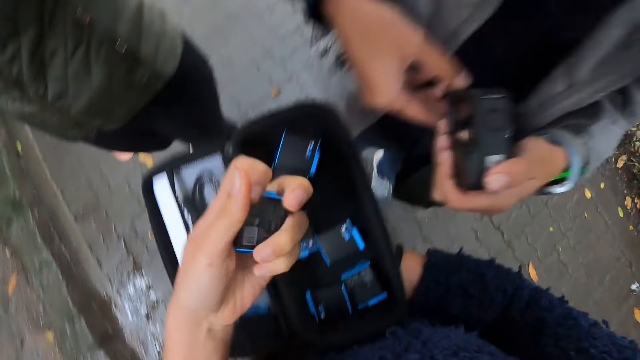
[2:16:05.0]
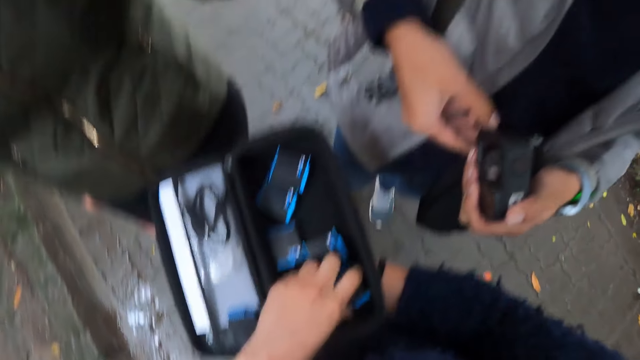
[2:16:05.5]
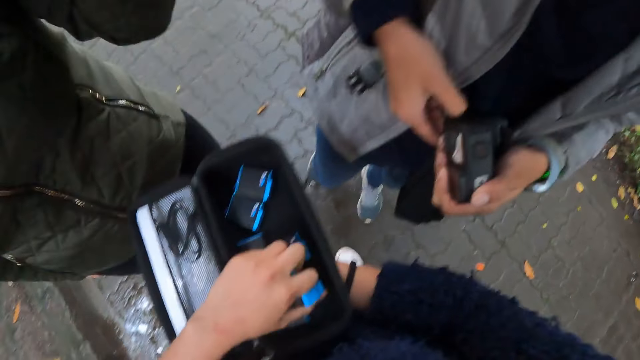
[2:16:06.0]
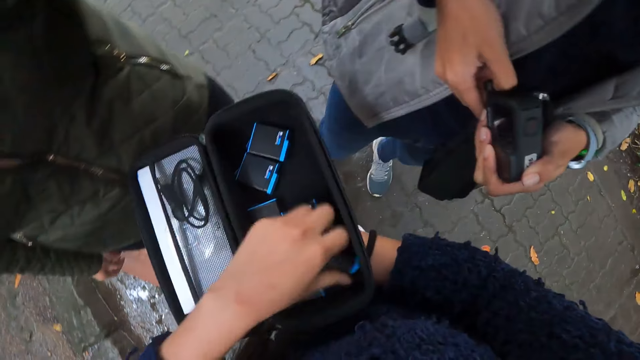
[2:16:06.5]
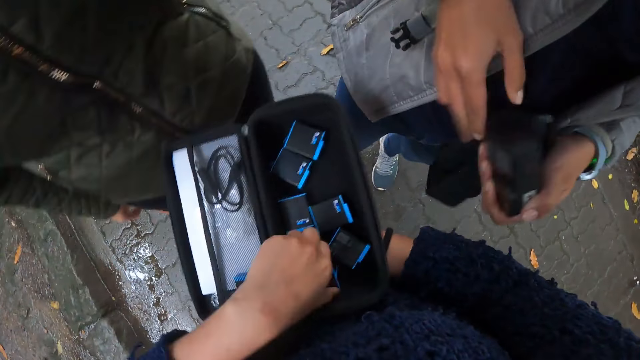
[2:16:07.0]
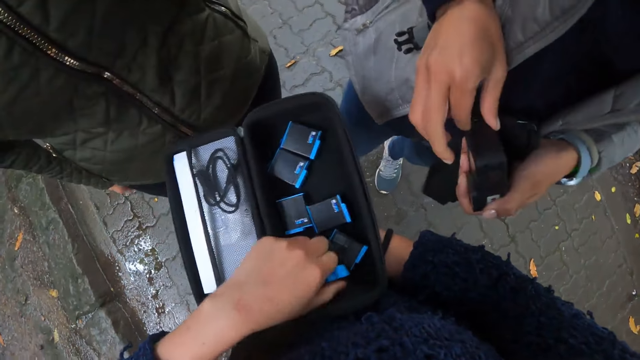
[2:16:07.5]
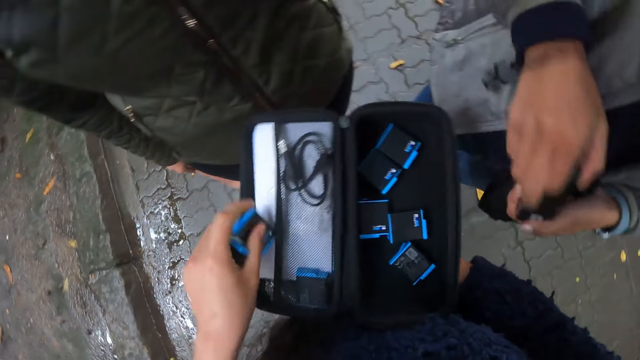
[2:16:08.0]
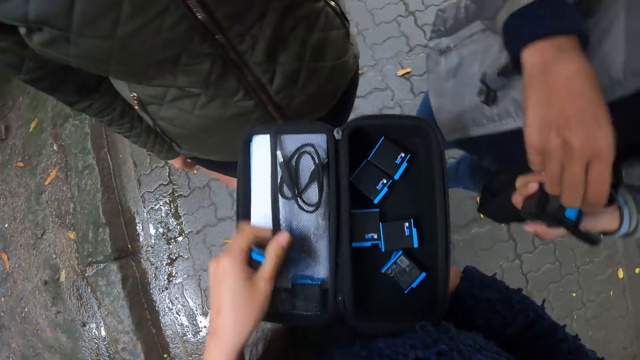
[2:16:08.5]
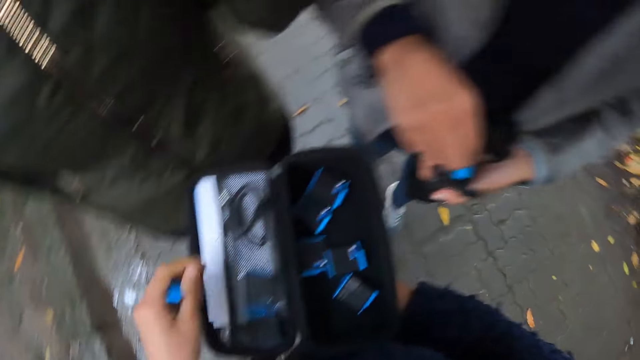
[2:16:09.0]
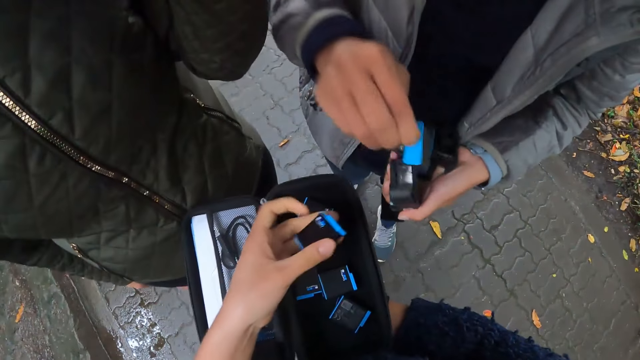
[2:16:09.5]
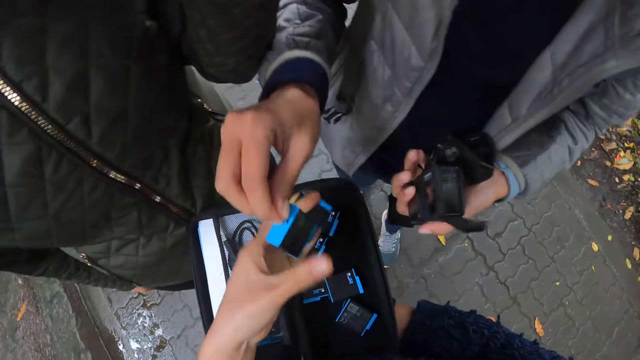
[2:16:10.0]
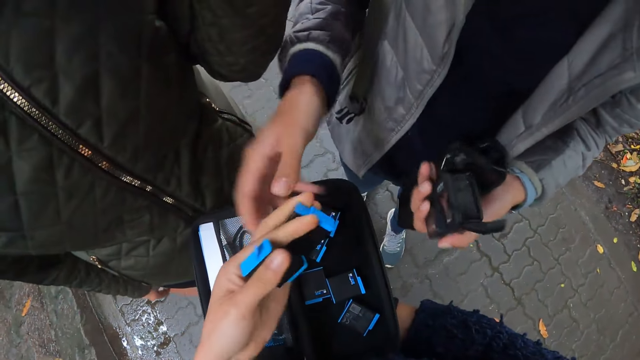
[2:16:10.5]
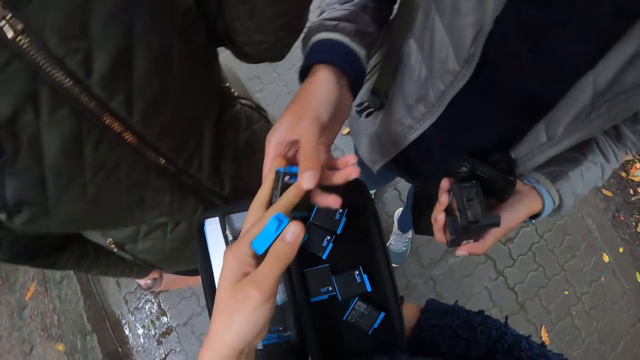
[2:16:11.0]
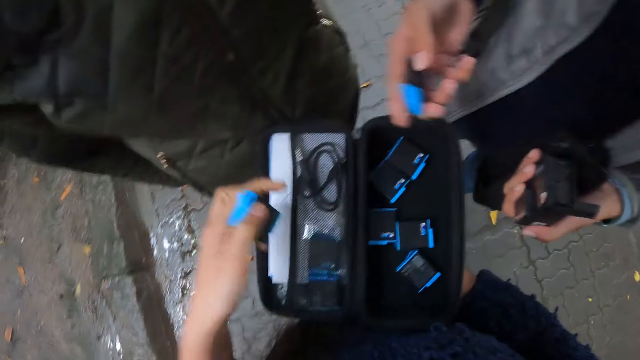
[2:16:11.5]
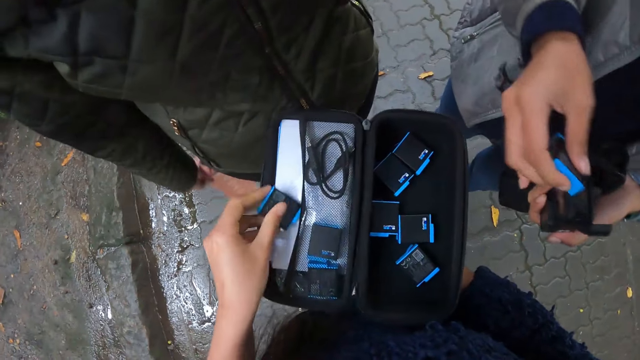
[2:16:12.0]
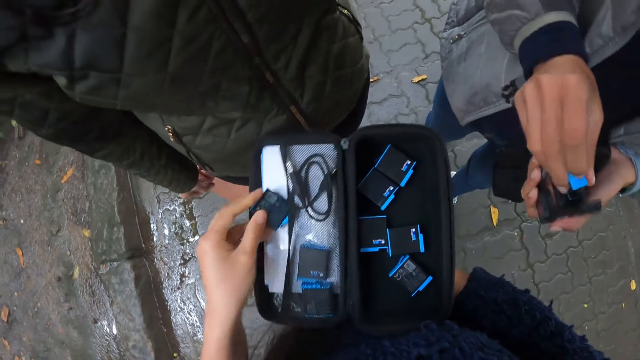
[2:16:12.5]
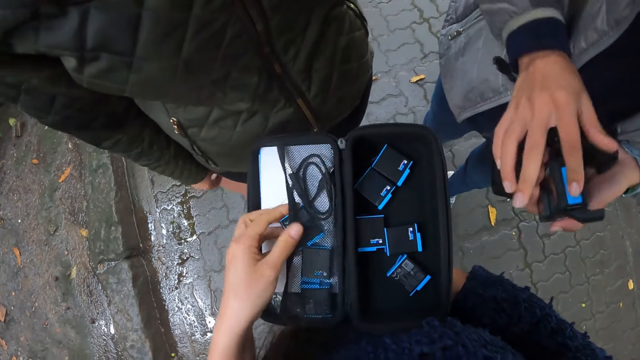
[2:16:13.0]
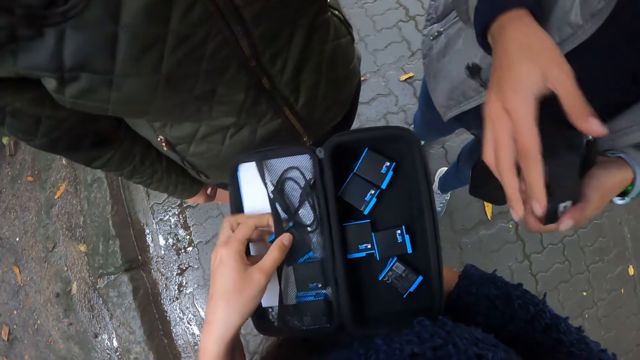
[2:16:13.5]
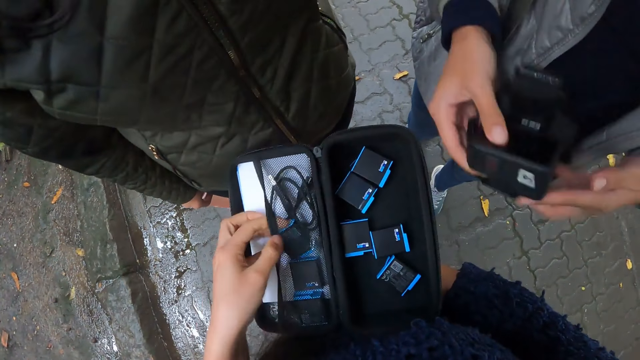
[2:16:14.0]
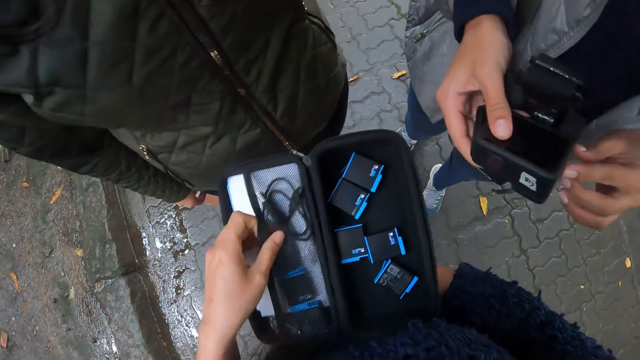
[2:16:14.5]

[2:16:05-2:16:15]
The camera wearer holds a battery. He carries a battery with his left hand from the purse. He drops the battery into the purse with his left hand. He carries a battery with his left hand from the purse. He keeps the battery by the side of the purse with his left hand. The woman removes the battery from the head camera with her right hand and gives the camera wearer the battery with her right hand. The camera wearer holds the battery with his left hand. He gives the woman the battery. The woman collects the battery from the camera wearer with her right hand and puts the battery into the head camera with her right hand. The camera wearer keeps the battery by the side of the purse with his left hand. The woman closes the head camera with her right hand.

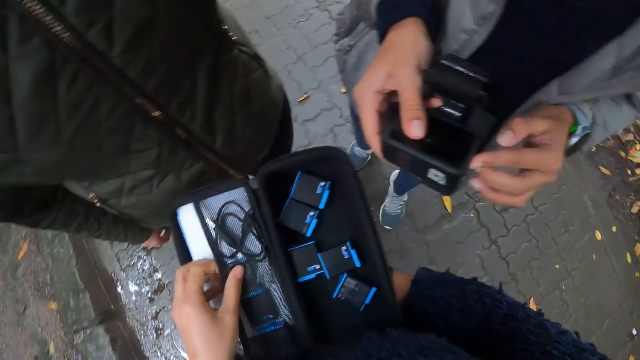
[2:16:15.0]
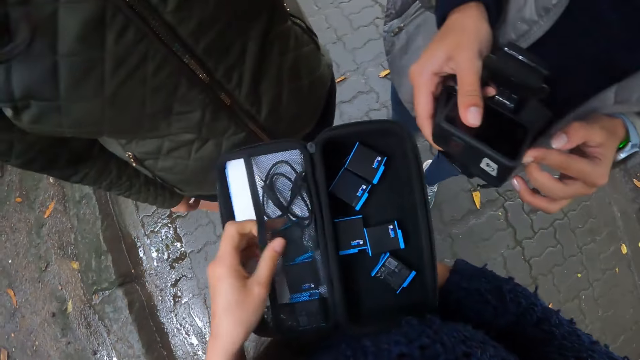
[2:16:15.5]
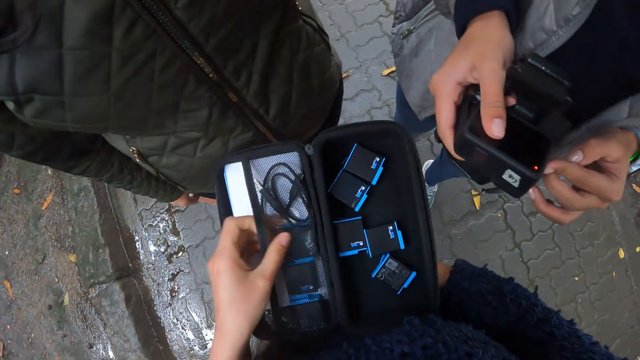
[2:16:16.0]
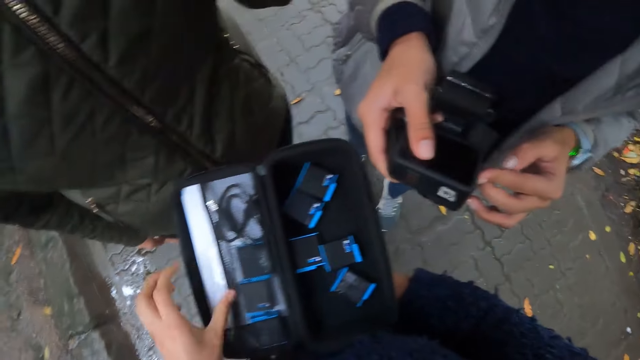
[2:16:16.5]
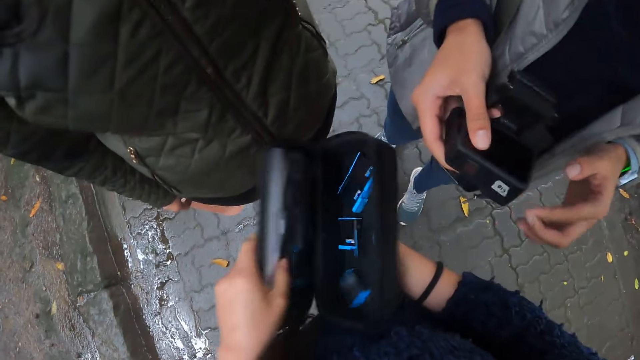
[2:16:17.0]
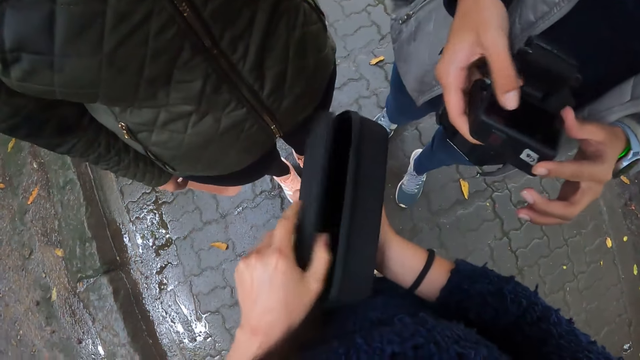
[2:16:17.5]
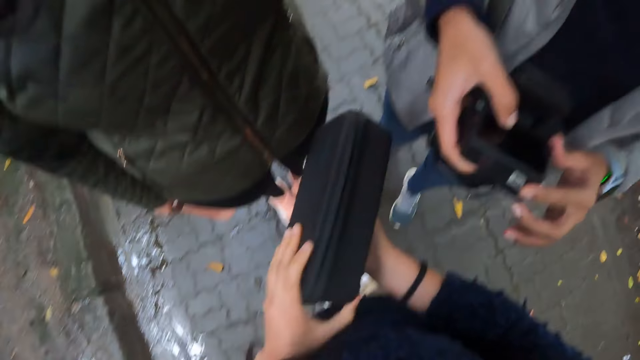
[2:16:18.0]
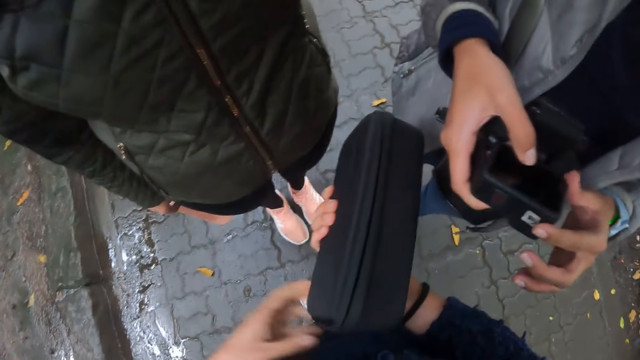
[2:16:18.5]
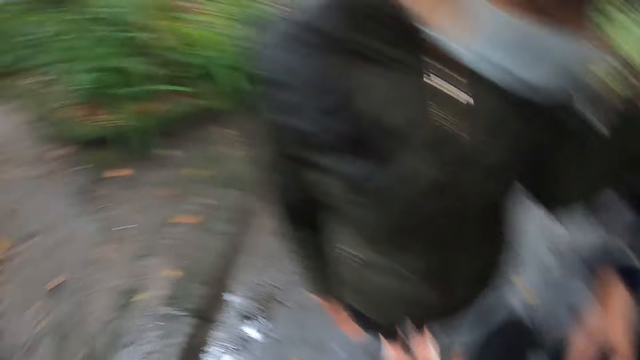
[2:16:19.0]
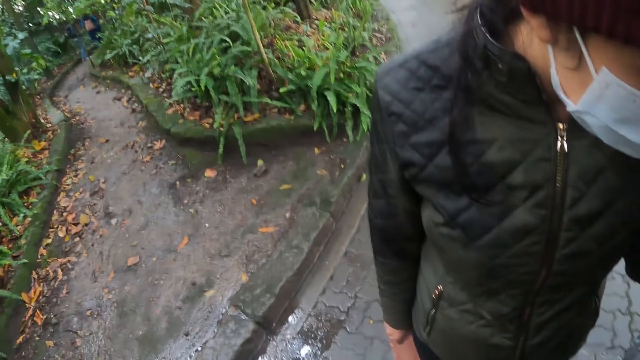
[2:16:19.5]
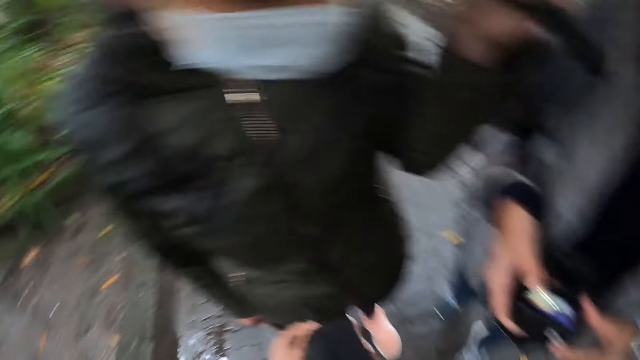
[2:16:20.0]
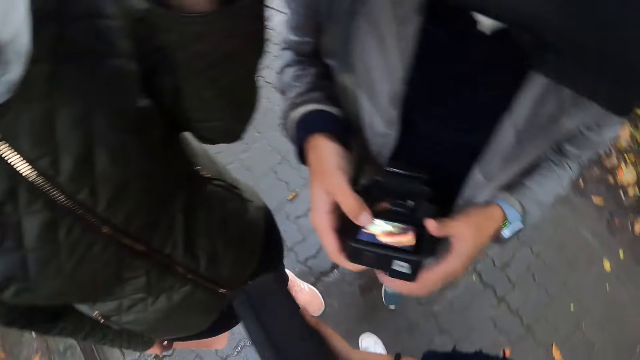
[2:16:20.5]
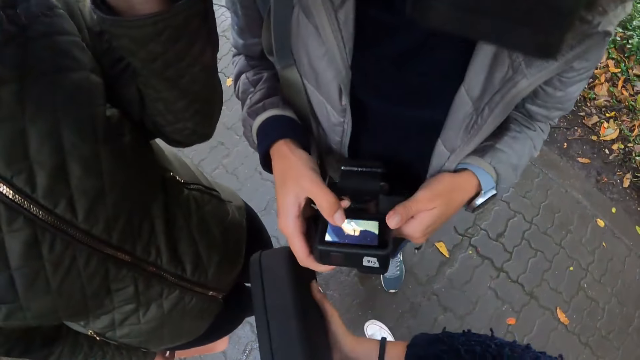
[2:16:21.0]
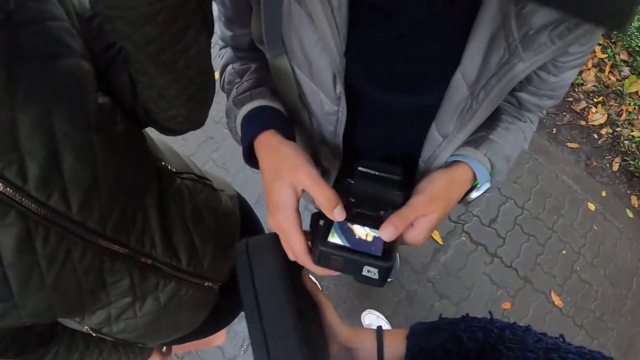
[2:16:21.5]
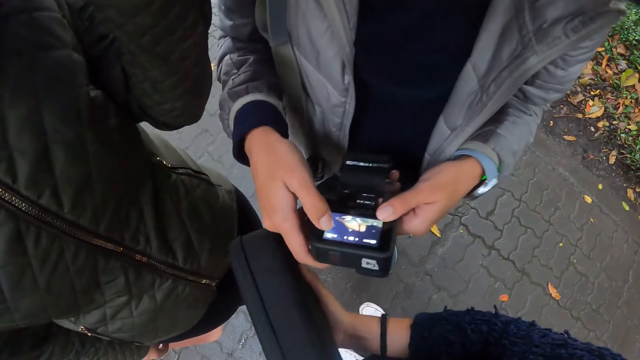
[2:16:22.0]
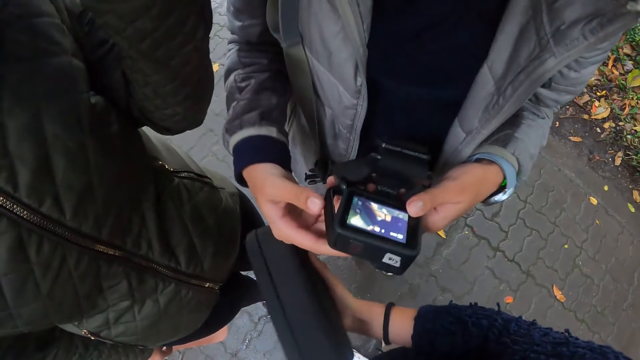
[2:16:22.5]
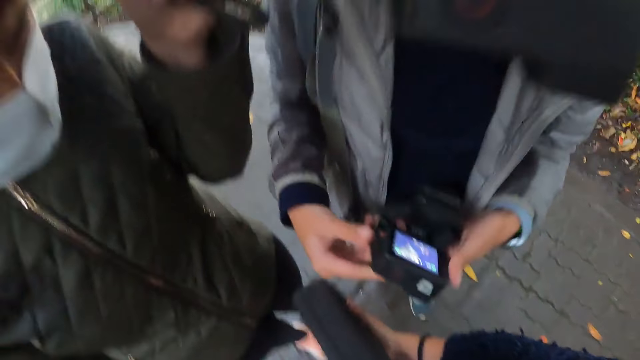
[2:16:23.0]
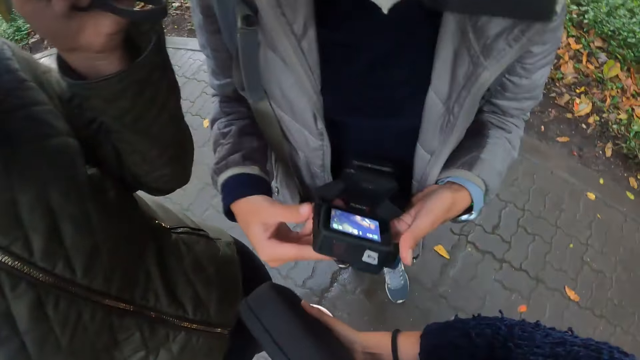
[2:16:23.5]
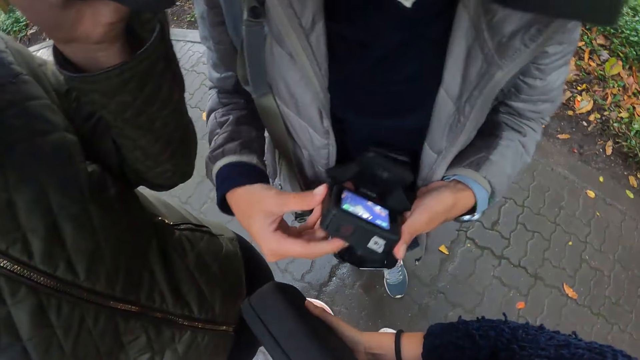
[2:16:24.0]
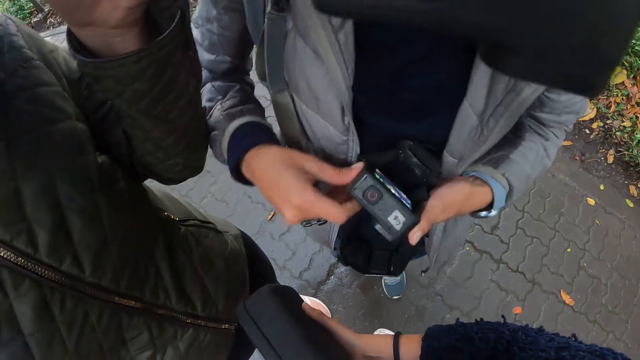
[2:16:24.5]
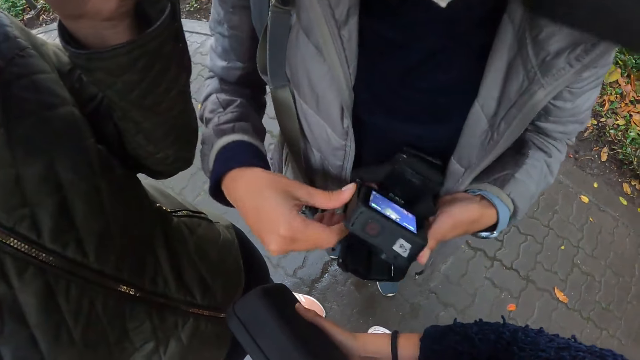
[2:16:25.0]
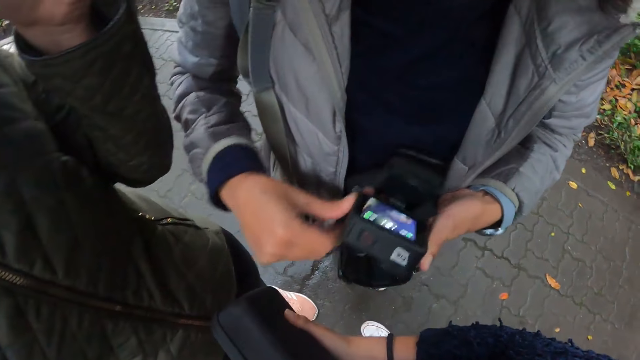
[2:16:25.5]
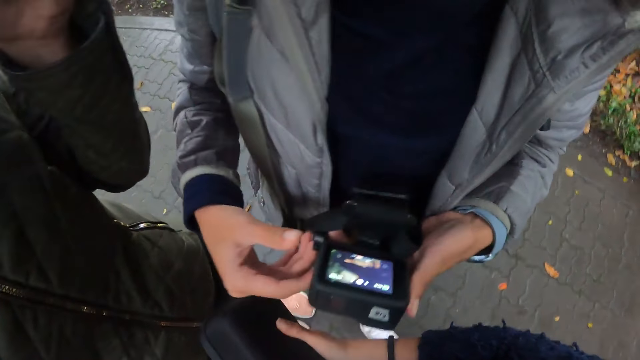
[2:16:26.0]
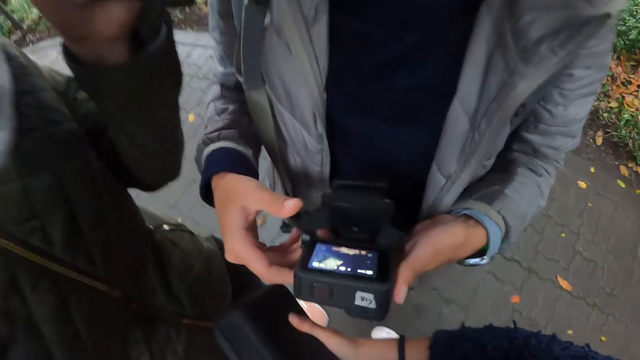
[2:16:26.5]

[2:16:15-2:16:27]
The camera wearer fixes the battery in the case. He closes the purse with his left hand. He zips the purse with his left hand.
